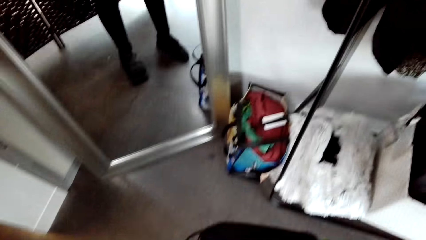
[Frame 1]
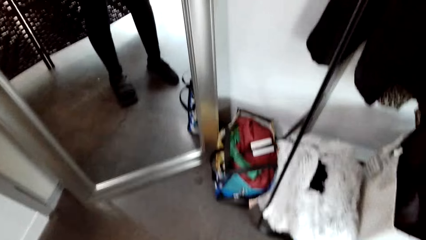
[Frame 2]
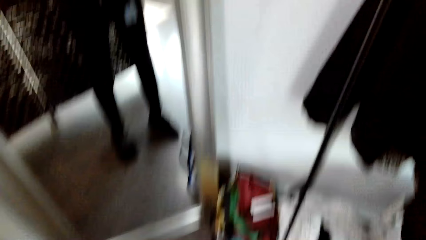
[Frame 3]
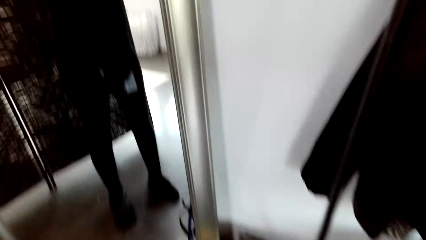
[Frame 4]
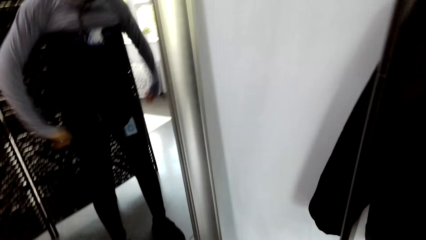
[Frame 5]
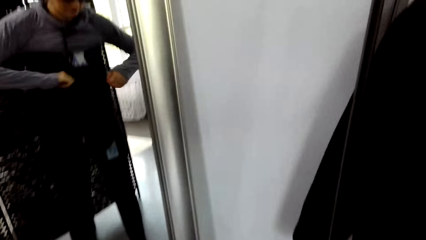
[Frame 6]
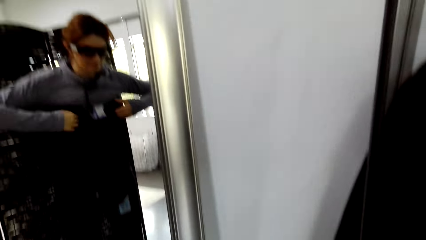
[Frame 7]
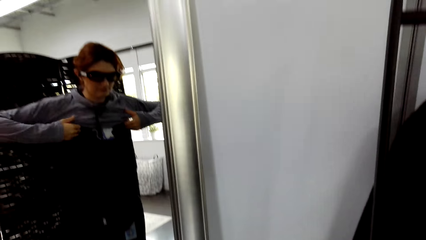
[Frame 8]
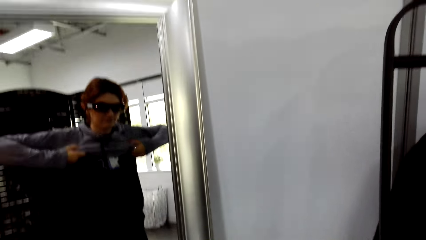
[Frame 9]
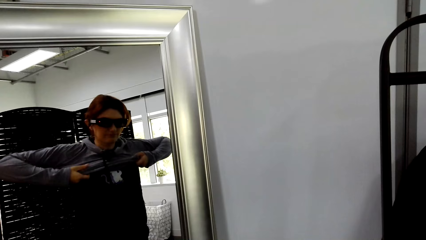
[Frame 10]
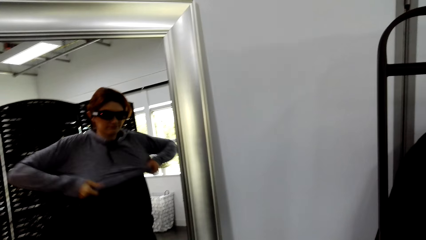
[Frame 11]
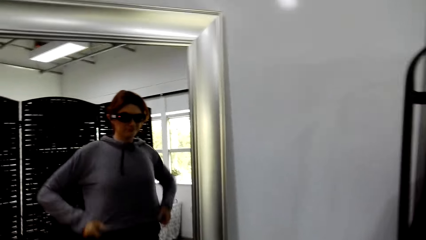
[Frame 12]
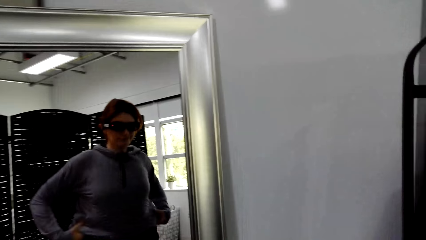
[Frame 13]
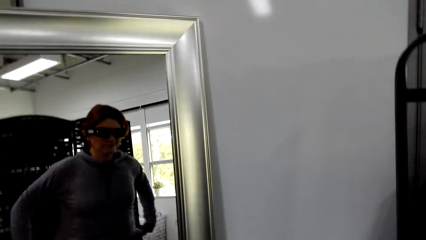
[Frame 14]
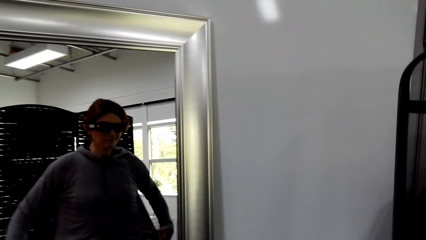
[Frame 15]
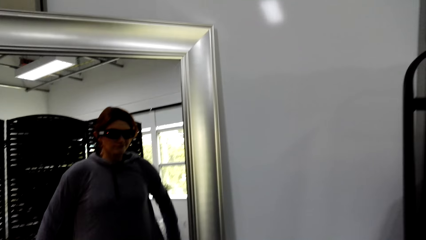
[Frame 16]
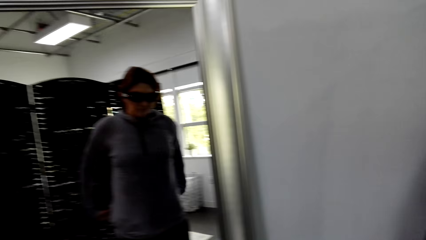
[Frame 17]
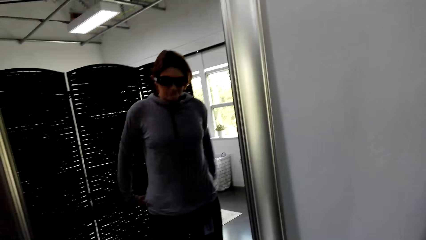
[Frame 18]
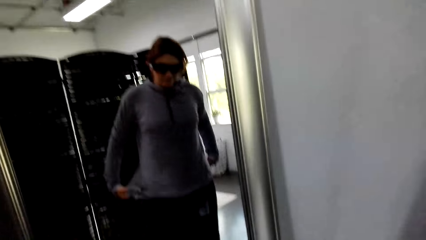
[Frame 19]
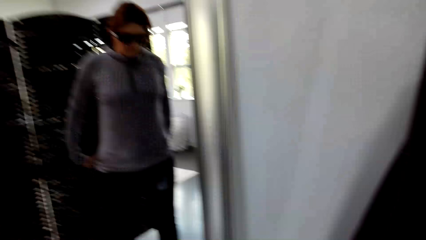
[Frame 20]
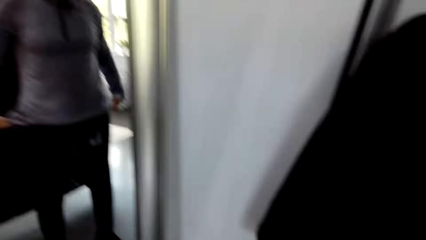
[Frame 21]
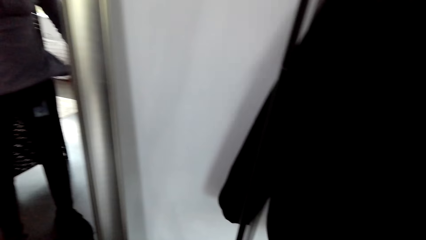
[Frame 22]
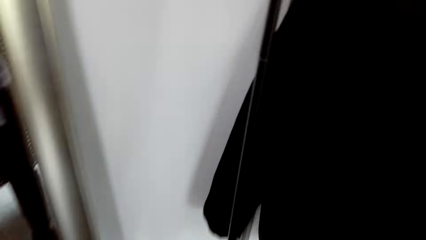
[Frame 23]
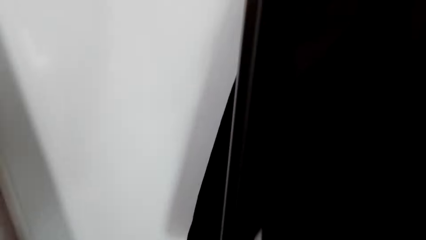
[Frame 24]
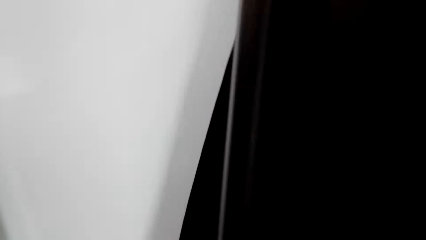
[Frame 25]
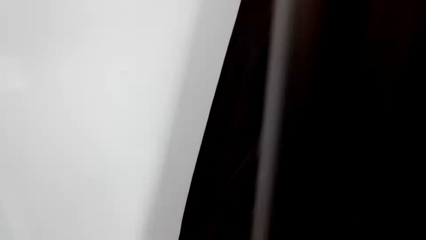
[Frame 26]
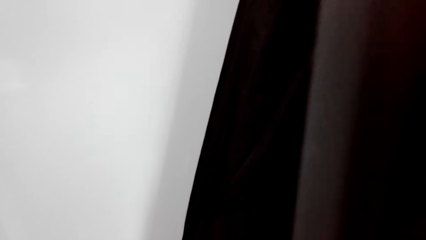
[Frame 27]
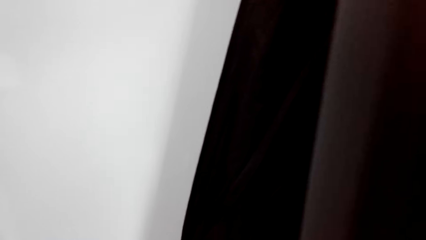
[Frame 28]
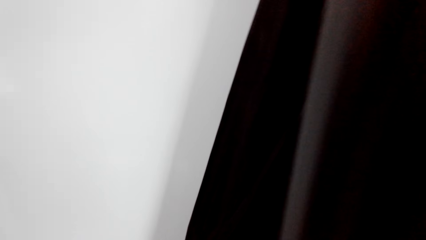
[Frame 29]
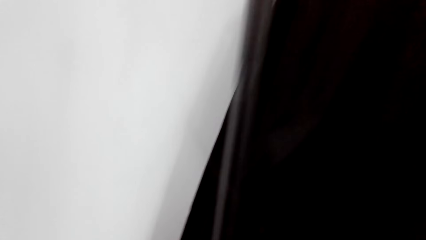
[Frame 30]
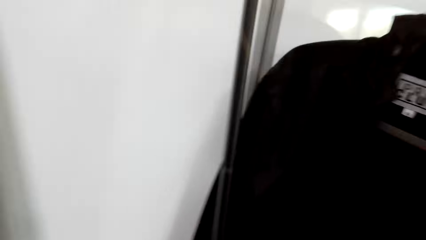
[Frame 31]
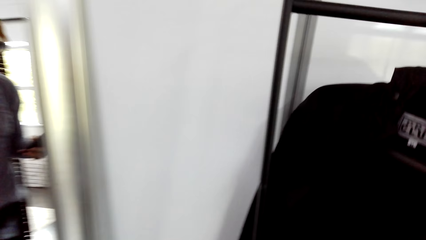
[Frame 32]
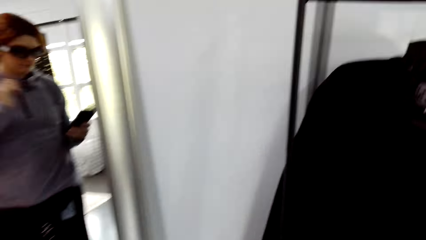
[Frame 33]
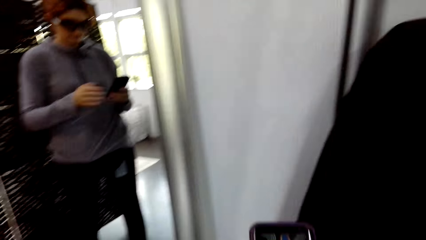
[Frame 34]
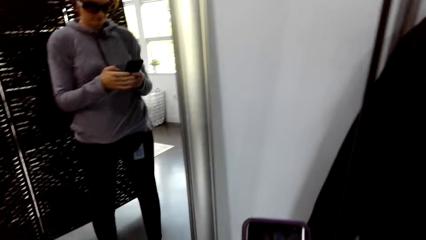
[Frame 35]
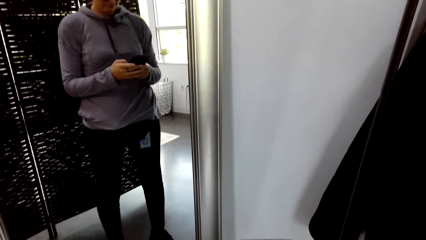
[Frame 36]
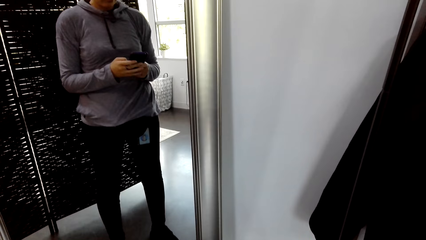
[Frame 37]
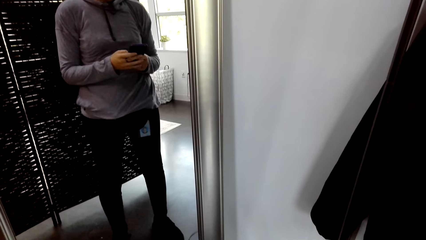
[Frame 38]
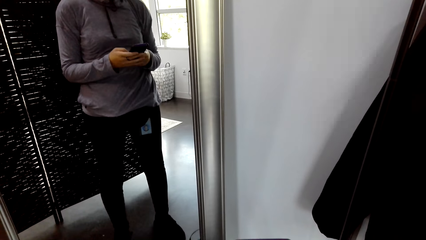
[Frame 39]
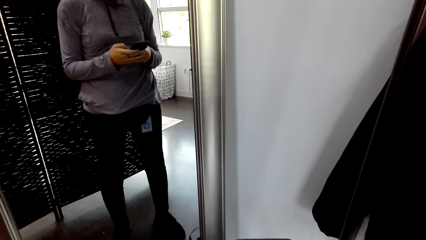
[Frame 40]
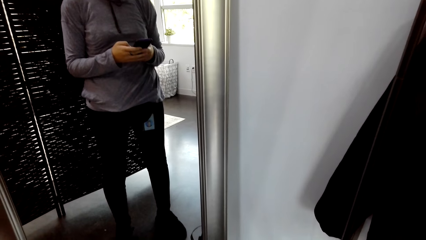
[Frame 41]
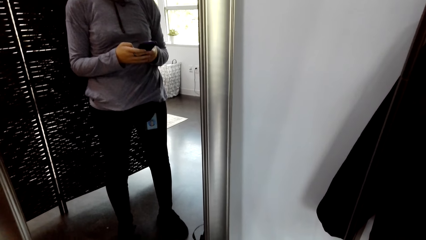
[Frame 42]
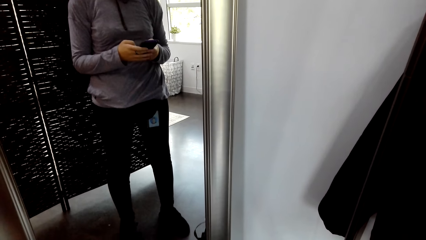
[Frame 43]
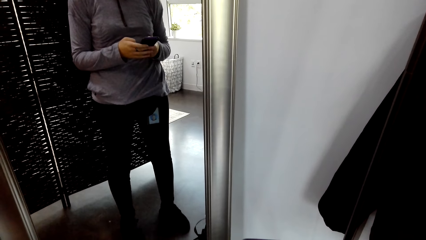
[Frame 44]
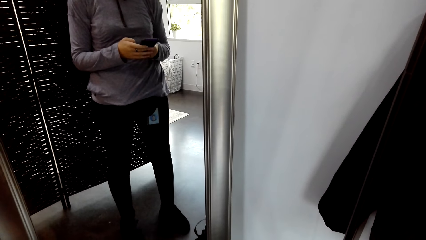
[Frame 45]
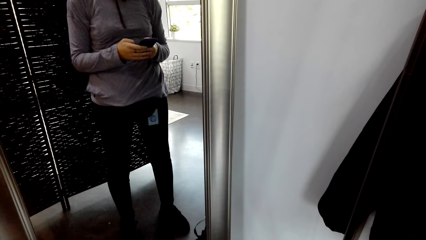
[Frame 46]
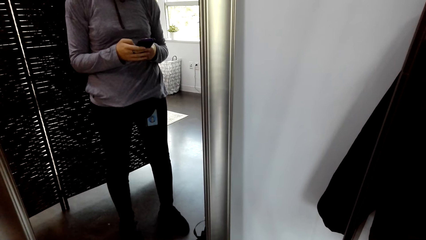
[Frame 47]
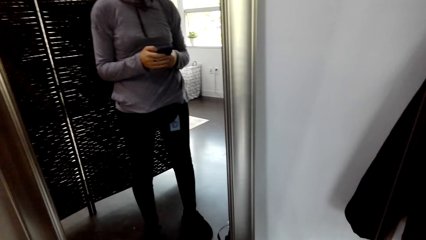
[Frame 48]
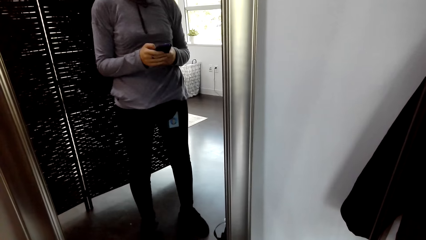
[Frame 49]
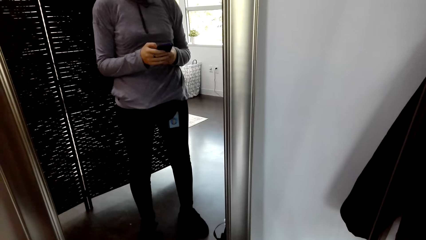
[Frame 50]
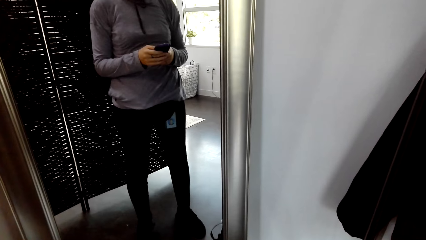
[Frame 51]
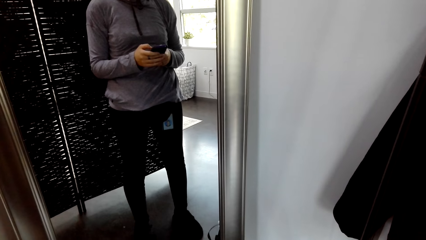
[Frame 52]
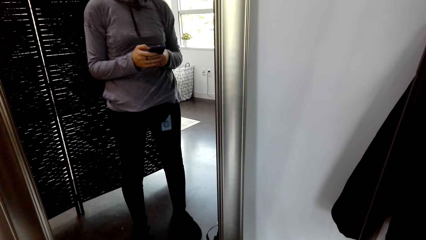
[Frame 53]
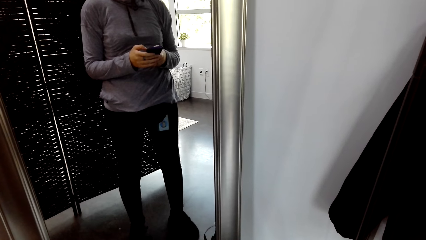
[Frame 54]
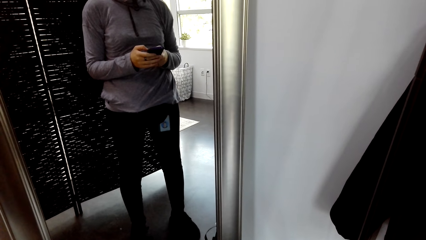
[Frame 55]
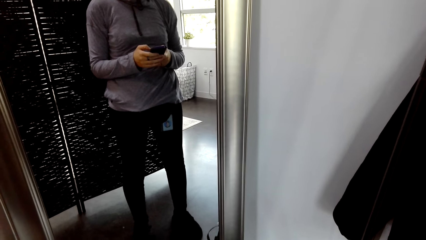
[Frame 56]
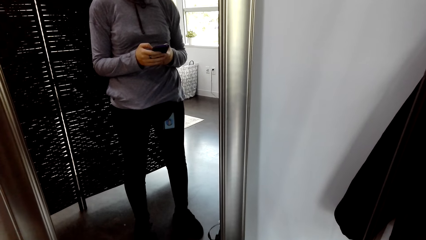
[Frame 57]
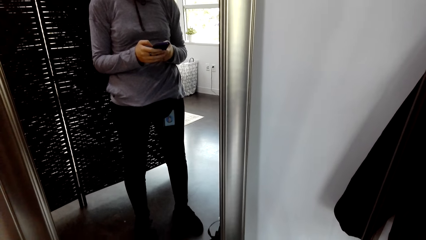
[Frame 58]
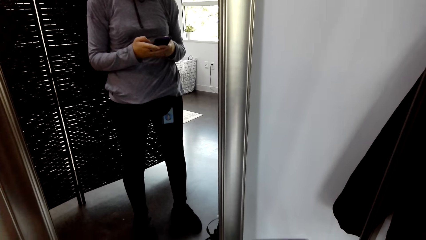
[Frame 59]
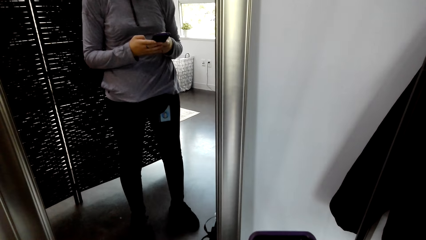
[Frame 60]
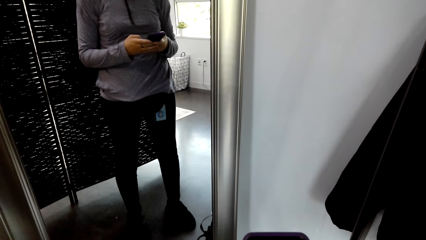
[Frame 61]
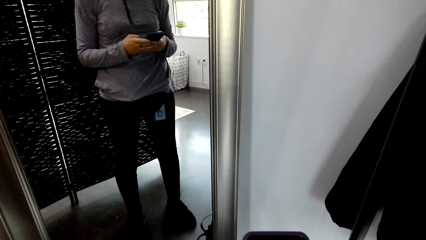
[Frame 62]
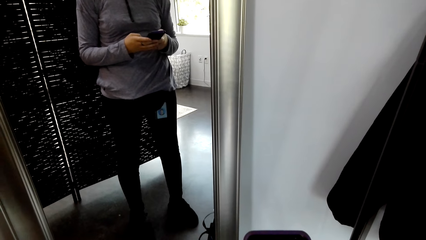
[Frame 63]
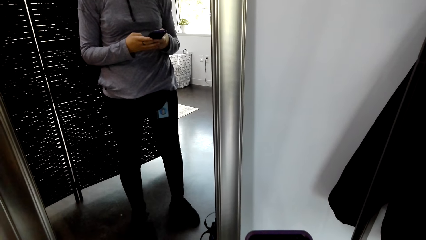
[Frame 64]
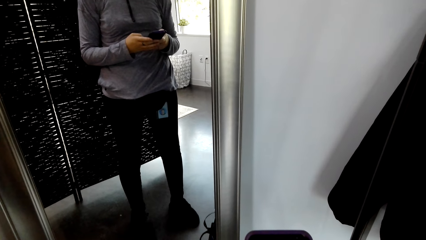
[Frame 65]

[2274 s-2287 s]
The camera wearer operates the phone. They hold the phone.

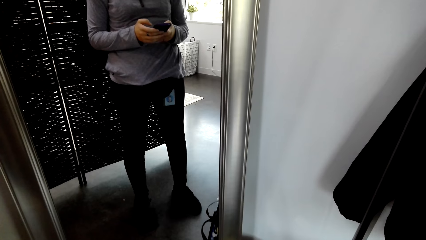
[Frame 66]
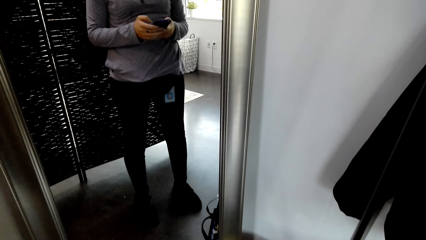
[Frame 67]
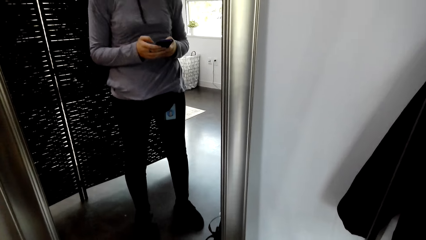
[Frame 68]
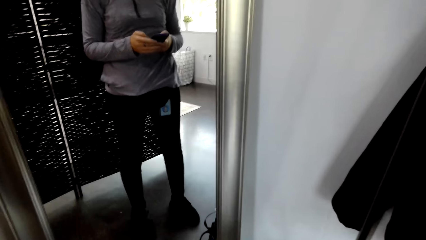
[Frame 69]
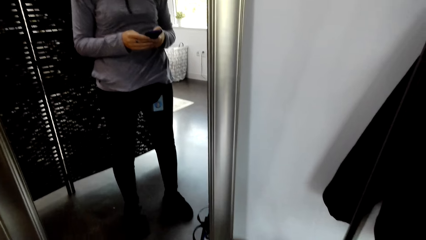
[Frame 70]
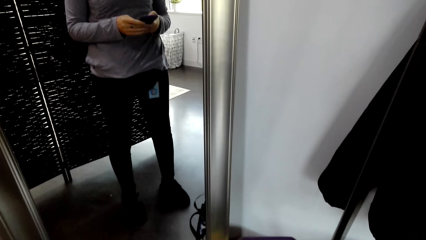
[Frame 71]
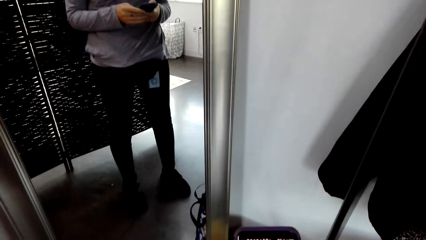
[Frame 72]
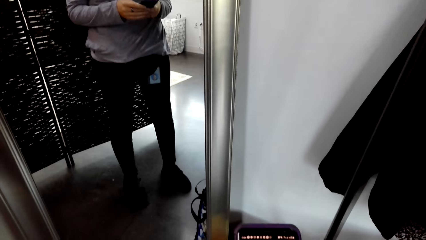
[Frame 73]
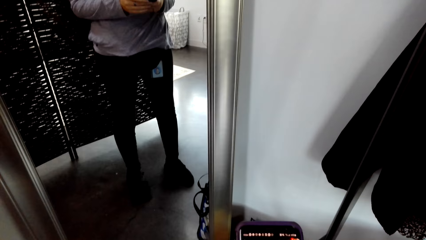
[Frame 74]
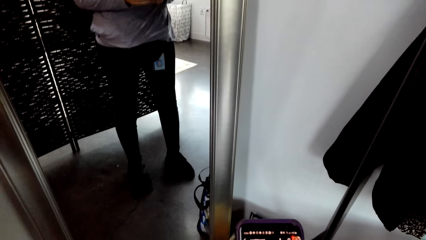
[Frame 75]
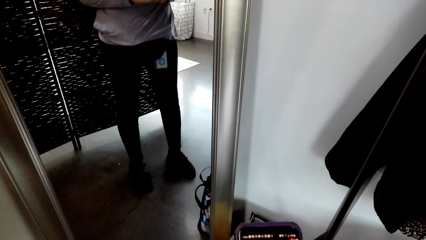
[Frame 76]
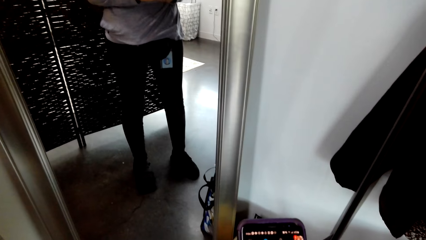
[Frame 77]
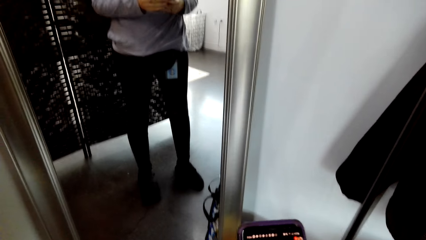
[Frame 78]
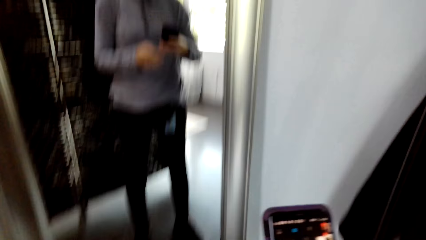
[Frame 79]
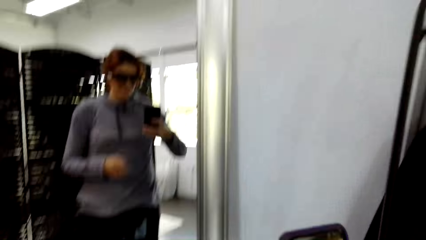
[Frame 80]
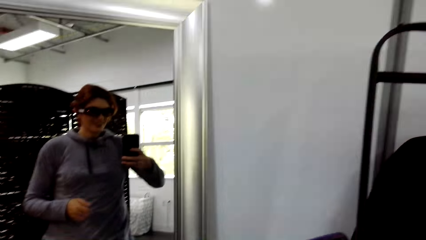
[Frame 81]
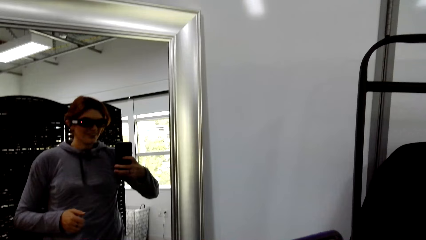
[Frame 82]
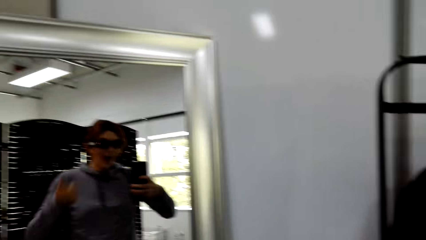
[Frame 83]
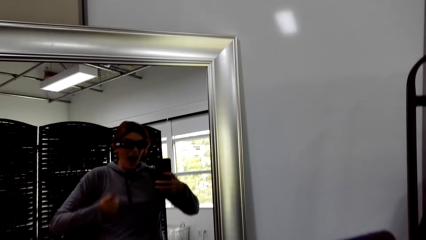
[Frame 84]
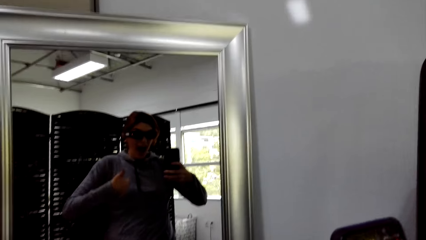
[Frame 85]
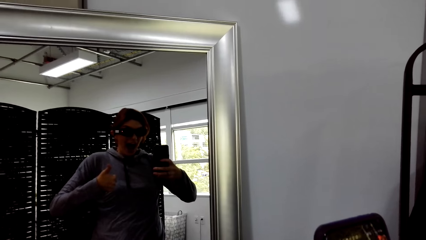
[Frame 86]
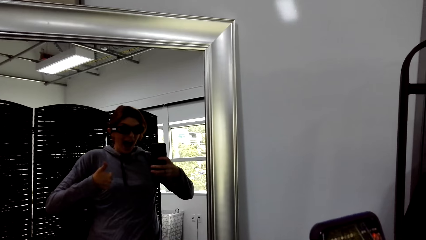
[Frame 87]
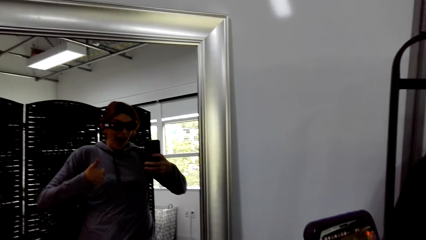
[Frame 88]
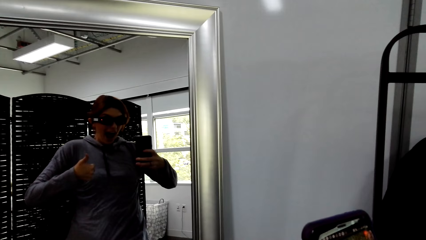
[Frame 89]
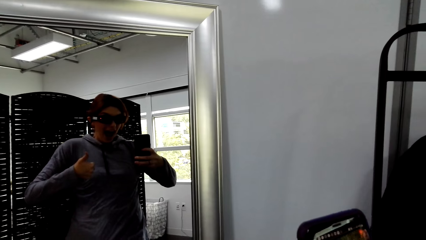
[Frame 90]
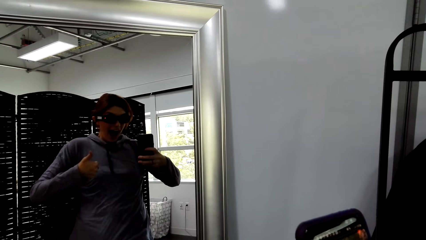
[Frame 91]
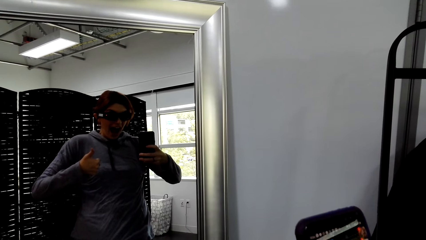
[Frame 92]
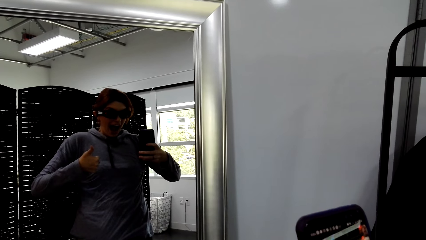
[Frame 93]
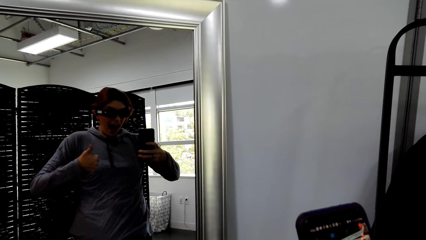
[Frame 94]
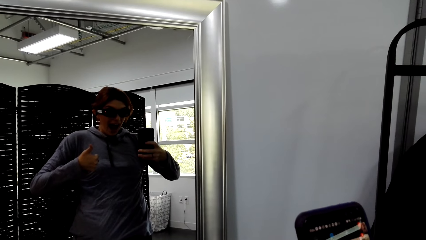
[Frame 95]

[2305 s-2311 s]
The camera wearer takes a picture. He lifts his hand. He gestures with his hand.
